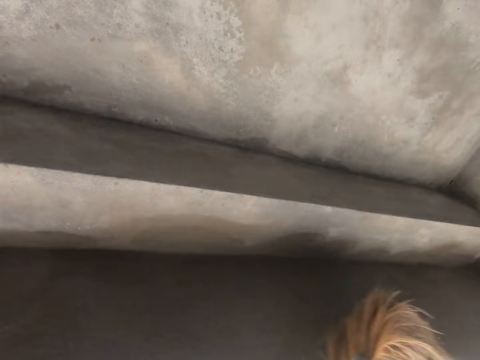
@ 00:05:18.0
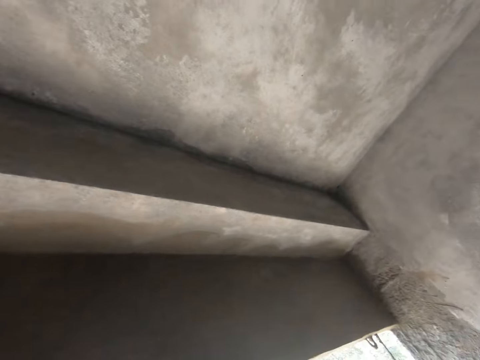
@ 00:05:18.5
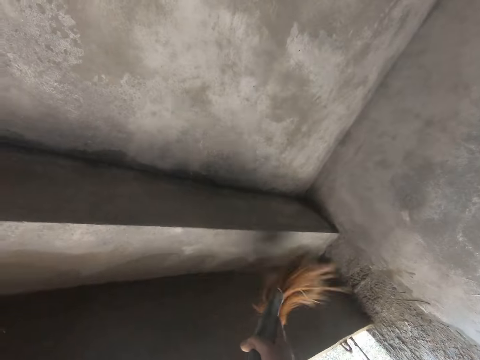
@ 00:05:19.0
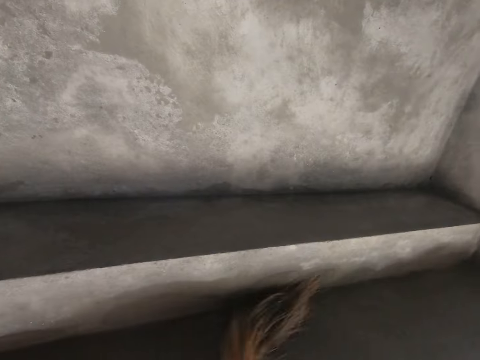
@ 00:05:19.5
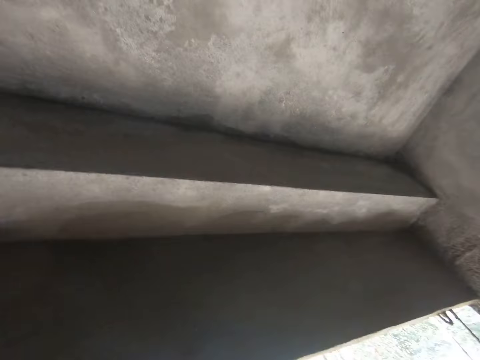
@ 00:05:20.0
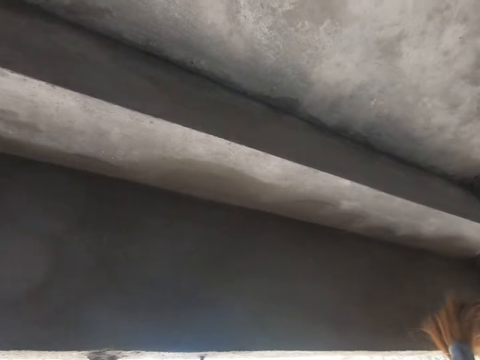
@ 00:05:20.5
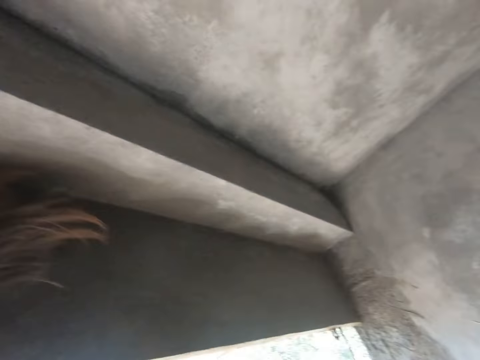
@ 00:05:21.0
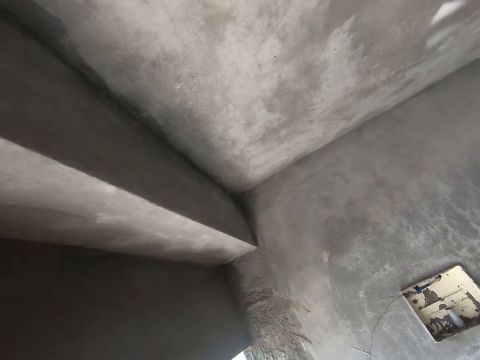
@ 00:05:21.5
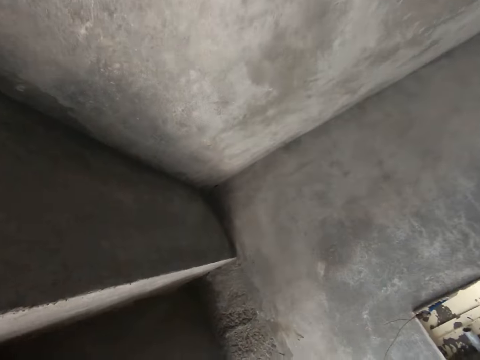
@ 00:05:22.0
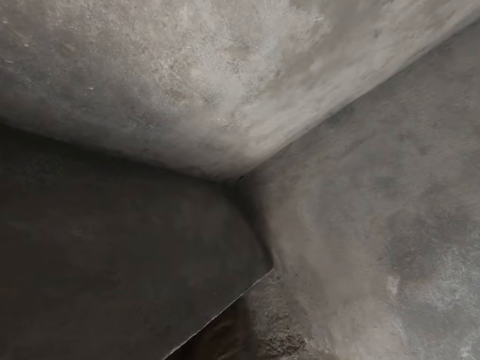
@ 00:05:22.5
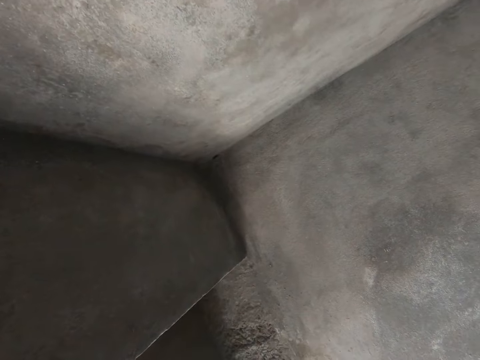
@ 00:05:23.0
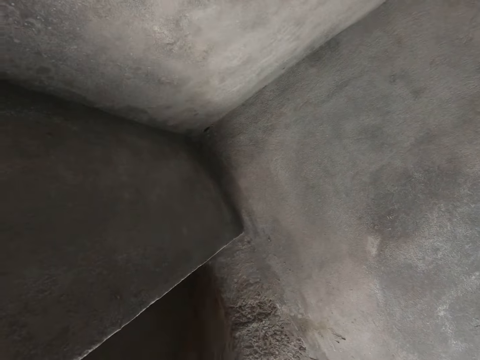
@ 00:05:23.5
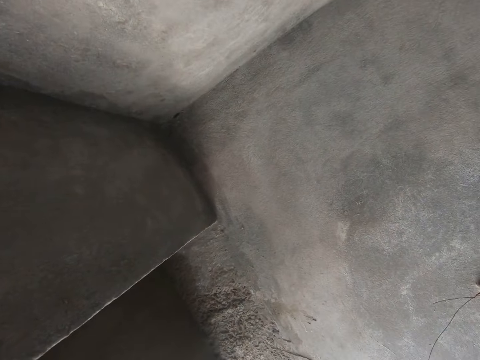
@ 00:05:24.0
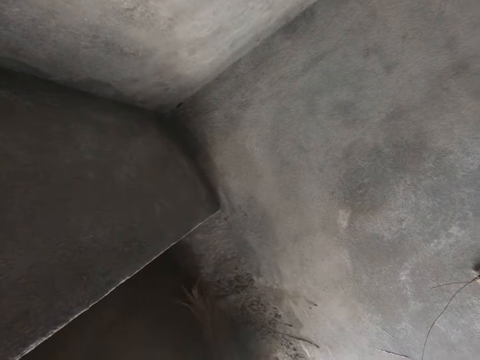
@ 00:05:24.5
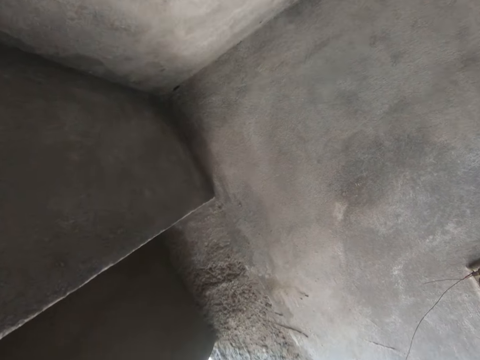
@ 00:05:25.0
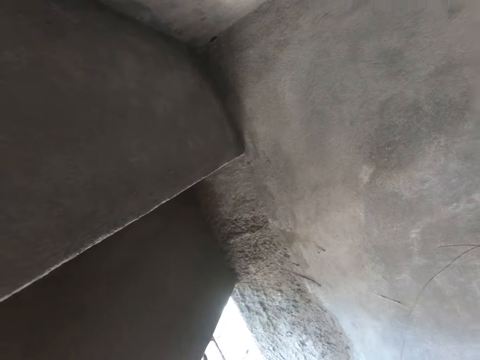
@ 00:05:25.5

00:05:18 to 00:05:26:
The camera wearer brushes the wall.

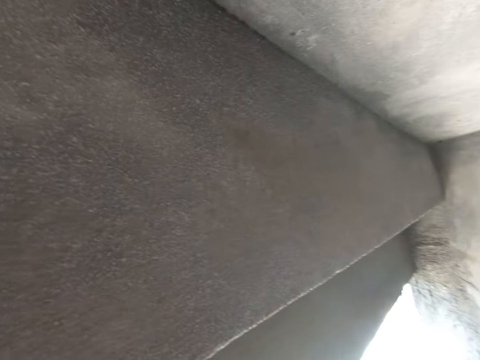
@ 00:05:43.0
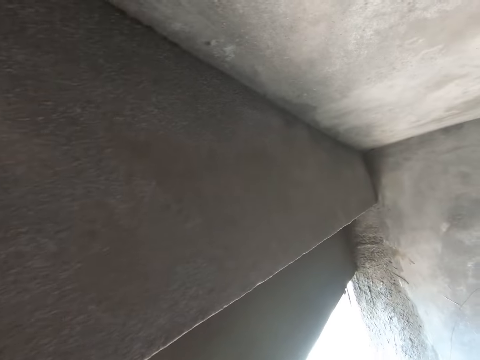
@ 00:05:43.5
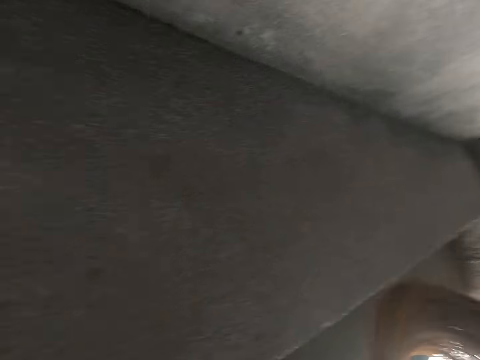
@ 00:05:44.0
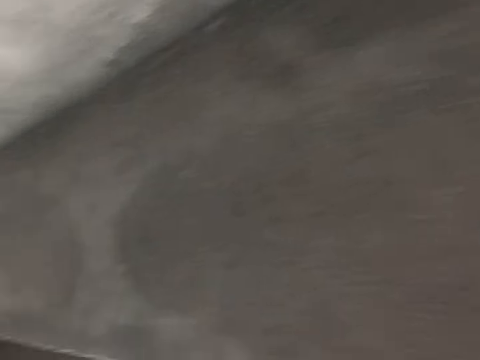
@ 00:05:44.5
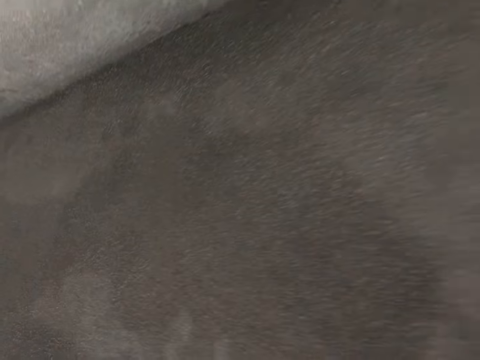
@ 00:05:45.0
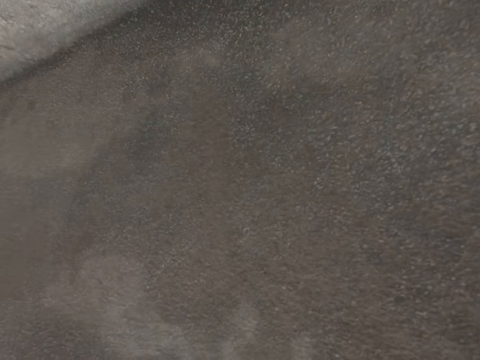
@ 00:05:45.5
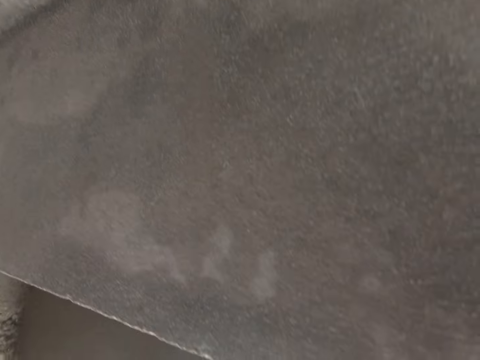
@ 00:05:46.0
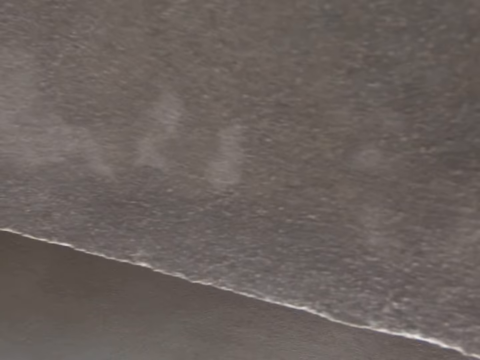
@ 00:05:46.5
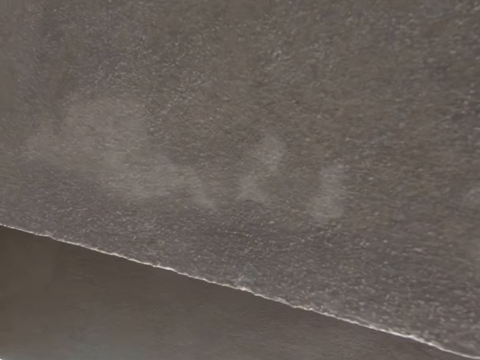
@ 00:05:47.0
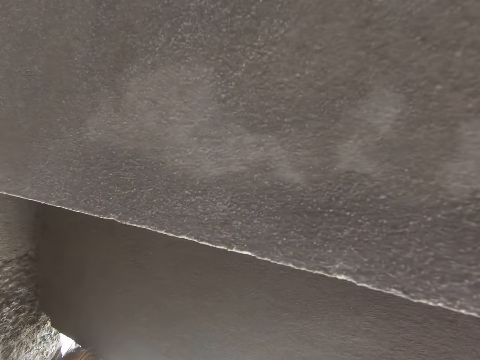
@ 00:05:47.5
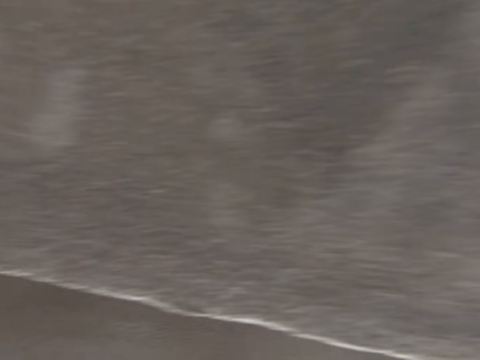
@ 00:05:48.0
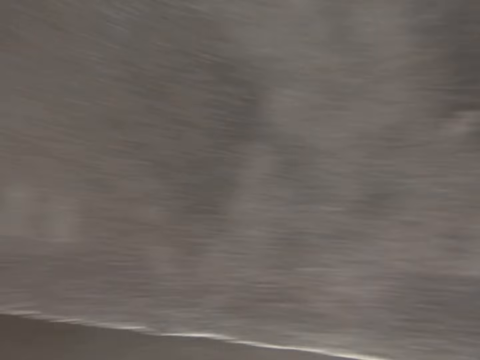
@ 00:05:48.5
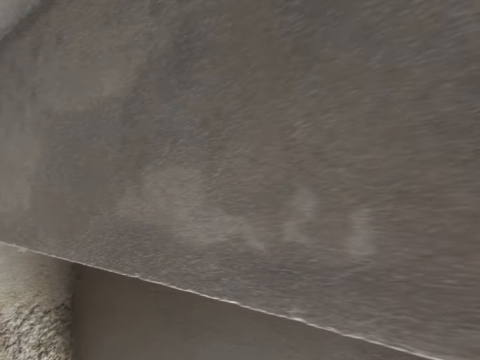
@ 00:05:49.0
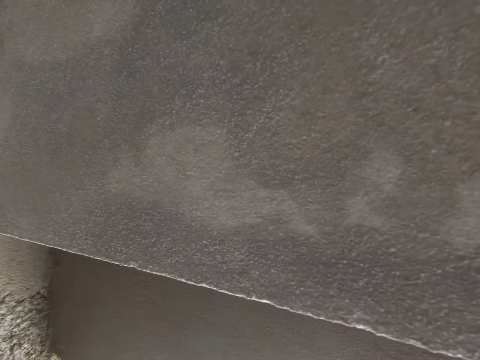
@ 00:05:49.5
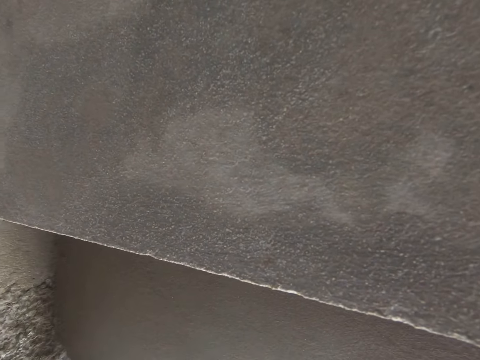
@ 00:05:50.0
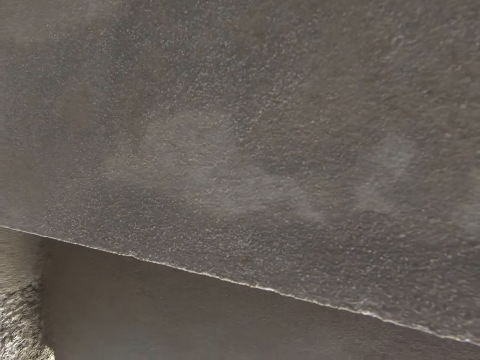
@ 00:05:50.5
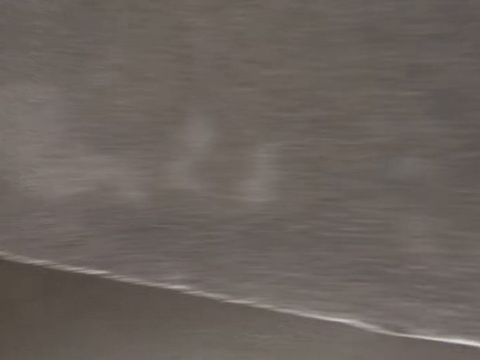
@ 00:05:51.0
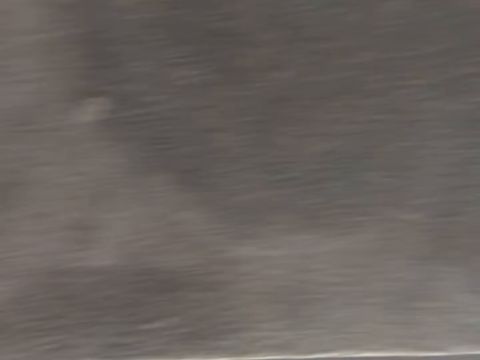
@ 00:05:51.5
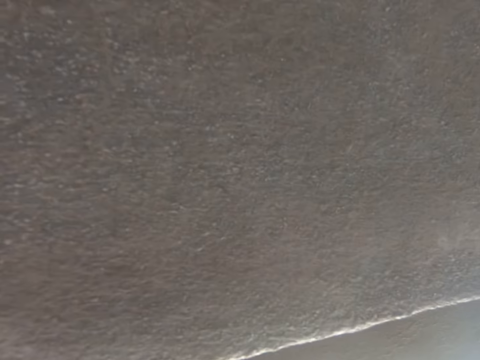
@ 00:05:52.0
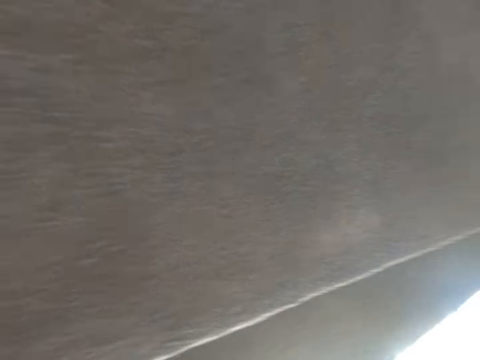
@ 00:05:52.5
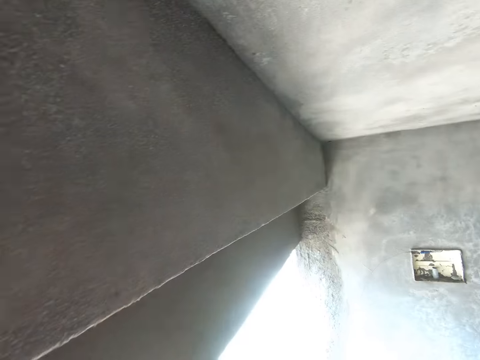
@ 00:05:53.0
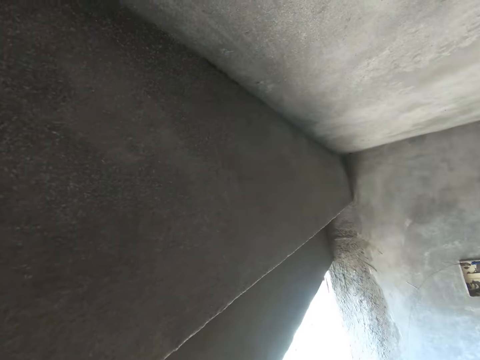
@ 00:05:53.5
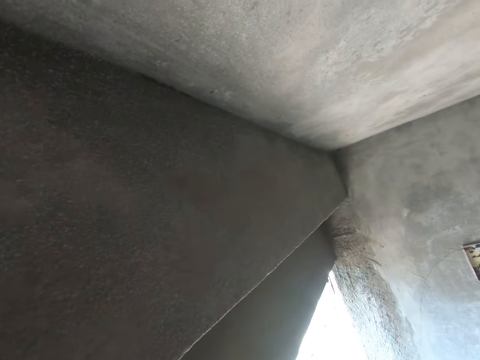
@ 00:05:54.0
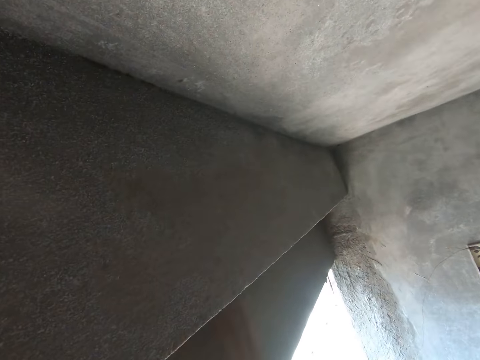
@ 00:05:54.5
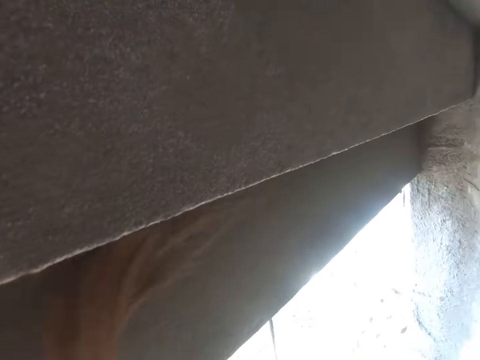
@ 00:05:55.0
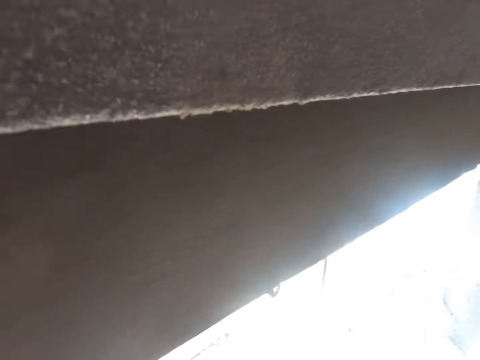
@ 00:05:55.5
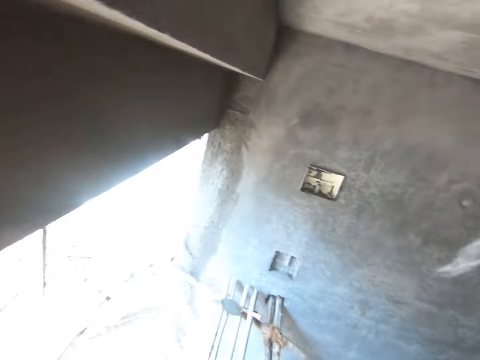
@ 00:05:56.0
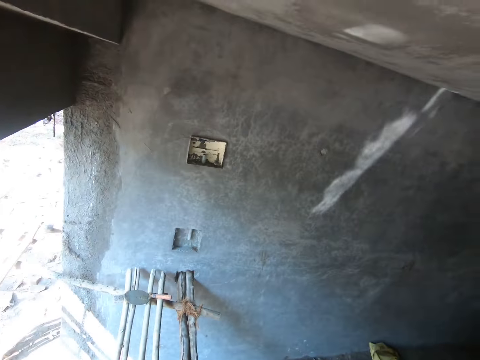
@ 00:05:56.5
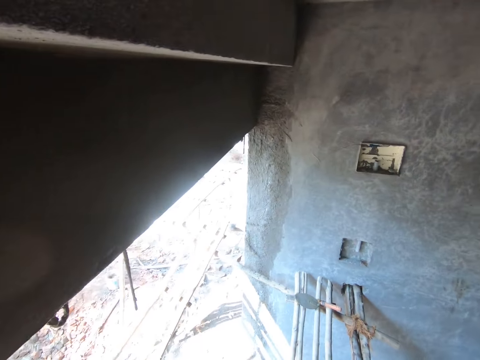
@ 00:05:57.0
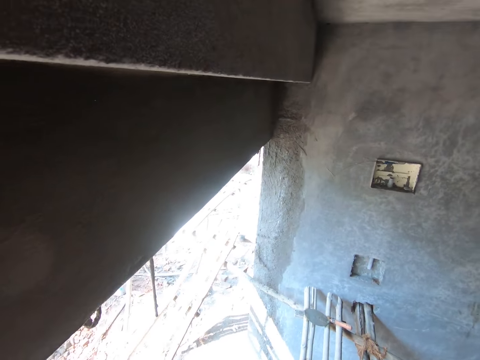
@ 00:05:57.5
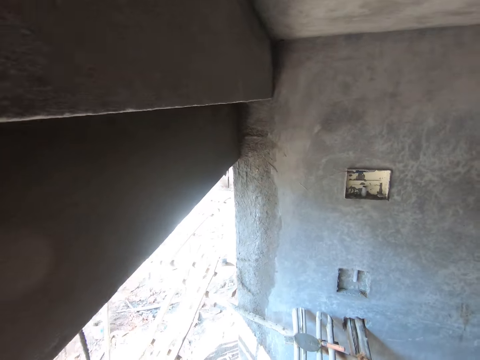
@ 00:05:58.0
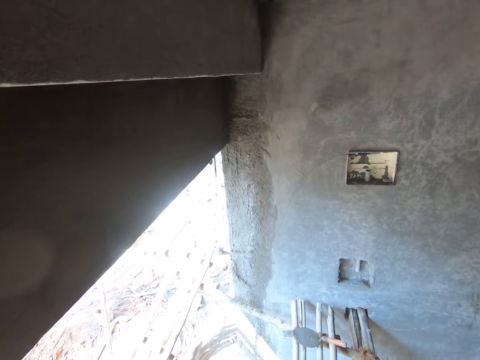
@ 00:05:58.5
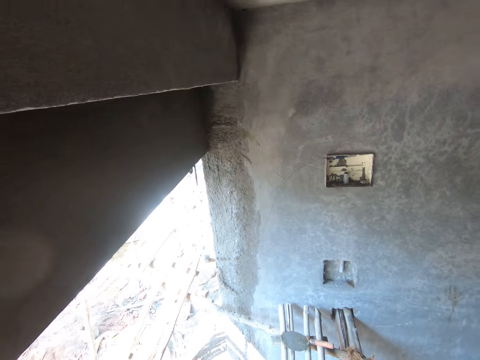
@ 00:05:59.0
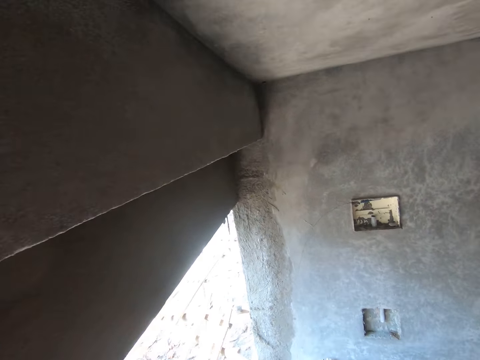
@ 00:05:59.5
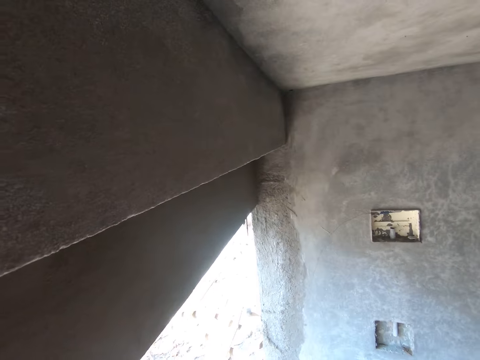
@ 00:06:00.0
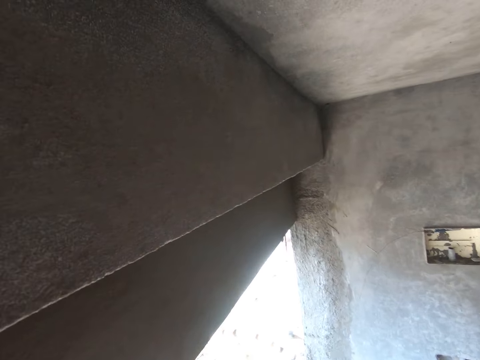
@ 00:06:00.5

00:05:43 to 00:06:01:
The camera wearer looks around. They sweep the wall.
